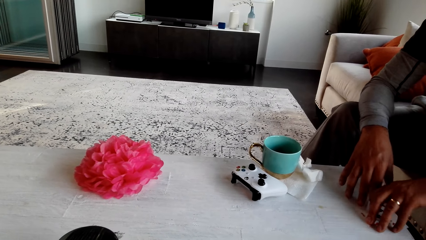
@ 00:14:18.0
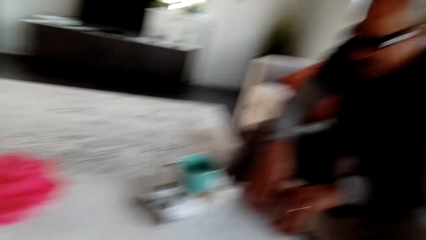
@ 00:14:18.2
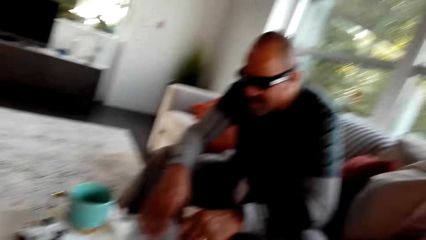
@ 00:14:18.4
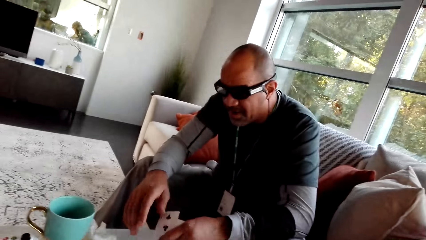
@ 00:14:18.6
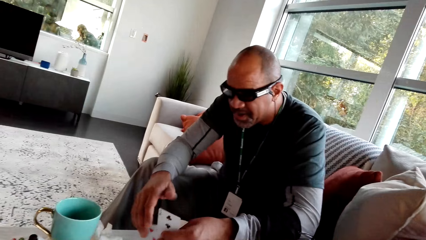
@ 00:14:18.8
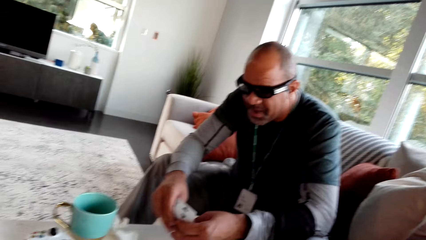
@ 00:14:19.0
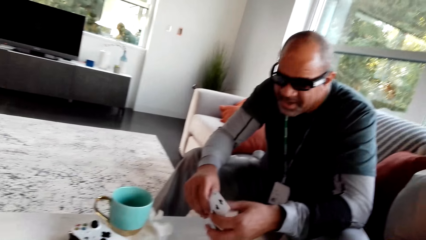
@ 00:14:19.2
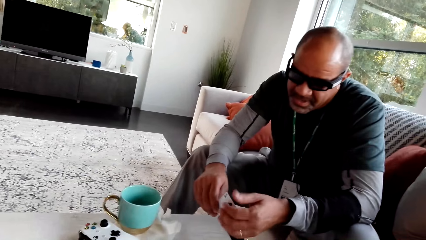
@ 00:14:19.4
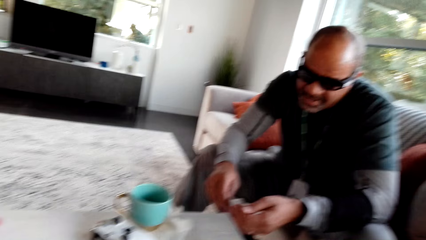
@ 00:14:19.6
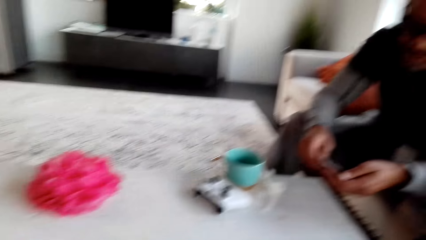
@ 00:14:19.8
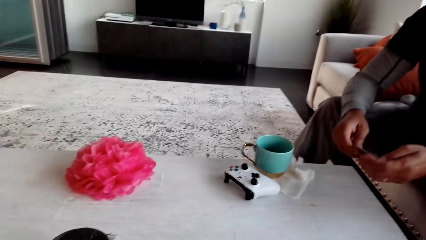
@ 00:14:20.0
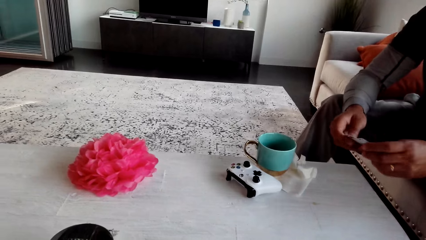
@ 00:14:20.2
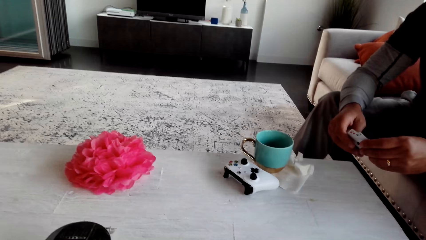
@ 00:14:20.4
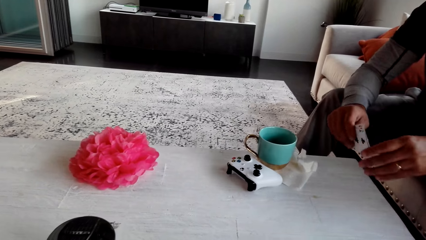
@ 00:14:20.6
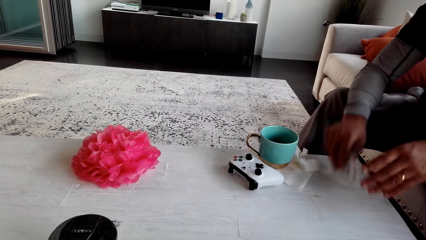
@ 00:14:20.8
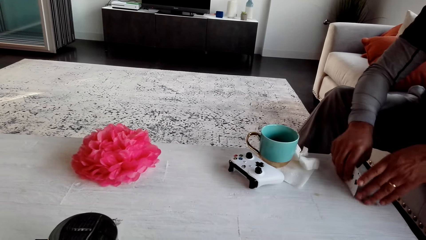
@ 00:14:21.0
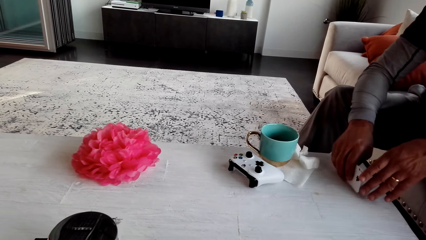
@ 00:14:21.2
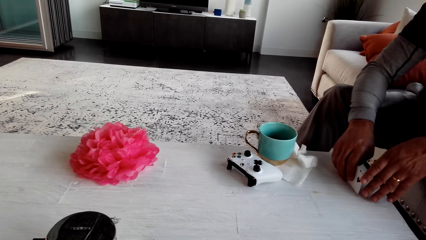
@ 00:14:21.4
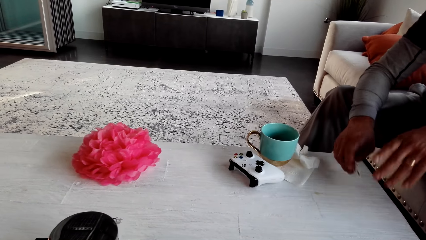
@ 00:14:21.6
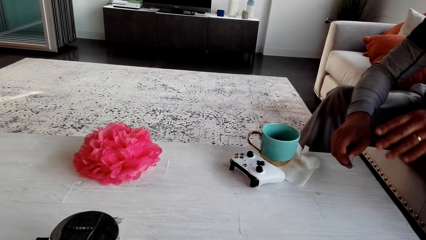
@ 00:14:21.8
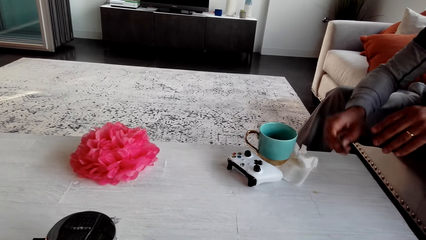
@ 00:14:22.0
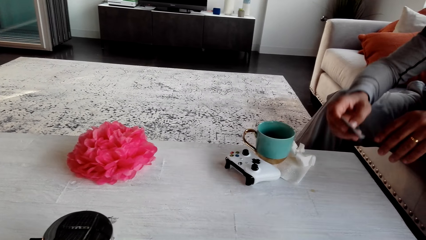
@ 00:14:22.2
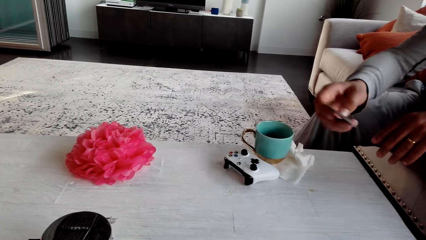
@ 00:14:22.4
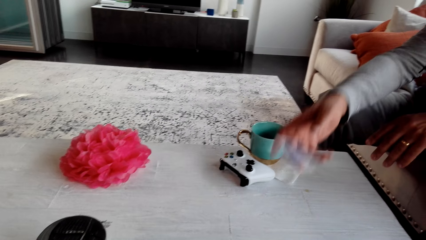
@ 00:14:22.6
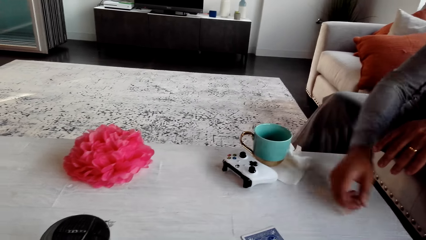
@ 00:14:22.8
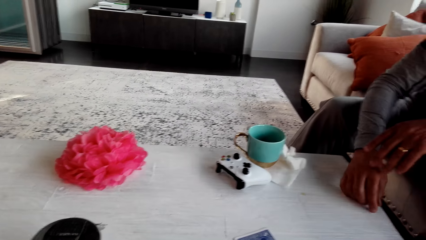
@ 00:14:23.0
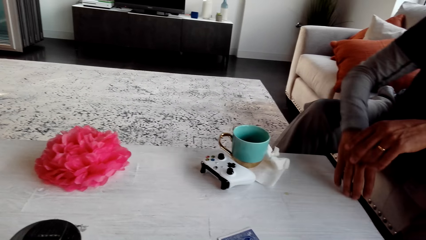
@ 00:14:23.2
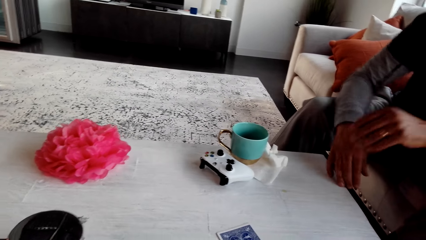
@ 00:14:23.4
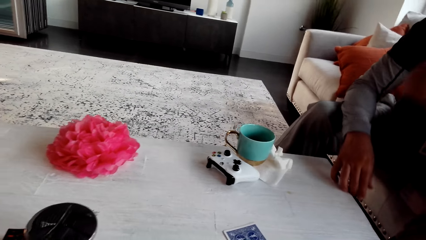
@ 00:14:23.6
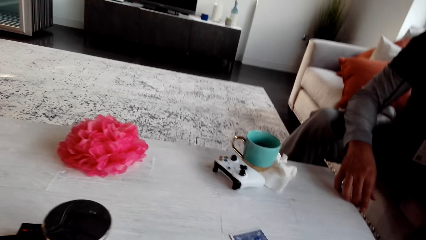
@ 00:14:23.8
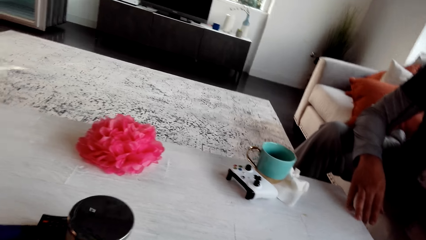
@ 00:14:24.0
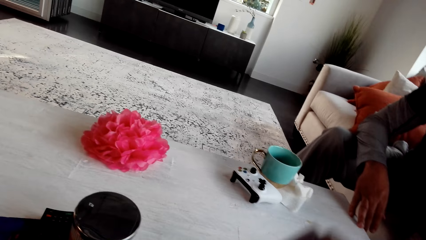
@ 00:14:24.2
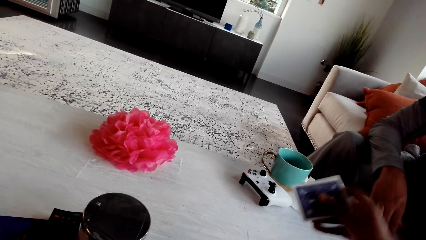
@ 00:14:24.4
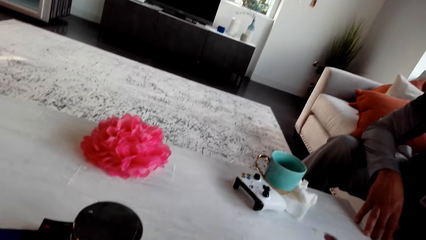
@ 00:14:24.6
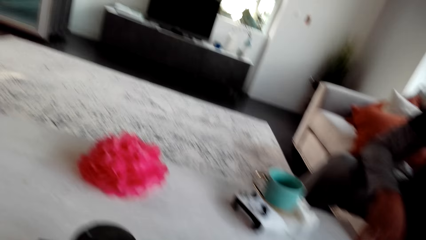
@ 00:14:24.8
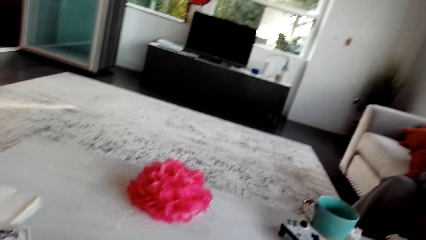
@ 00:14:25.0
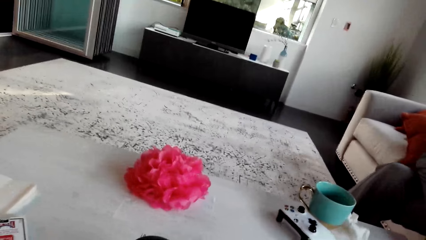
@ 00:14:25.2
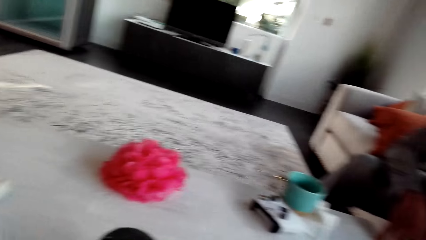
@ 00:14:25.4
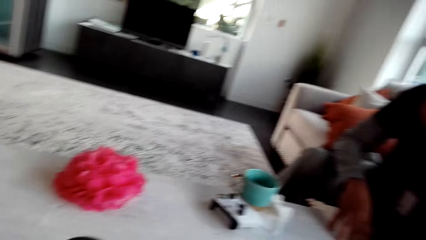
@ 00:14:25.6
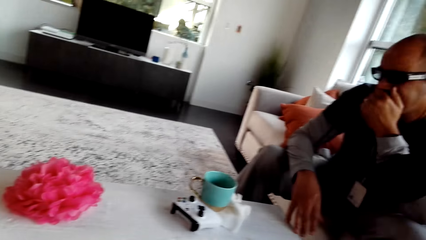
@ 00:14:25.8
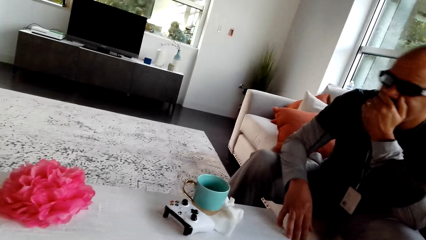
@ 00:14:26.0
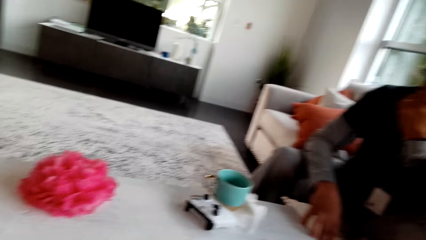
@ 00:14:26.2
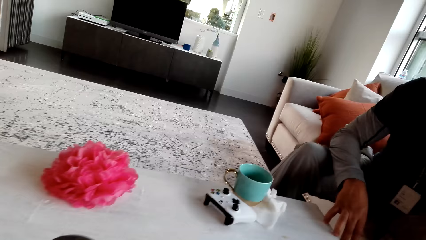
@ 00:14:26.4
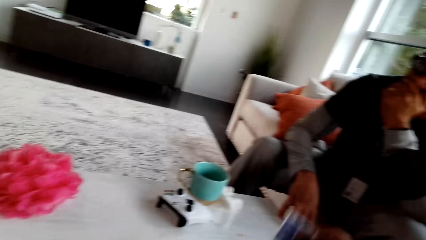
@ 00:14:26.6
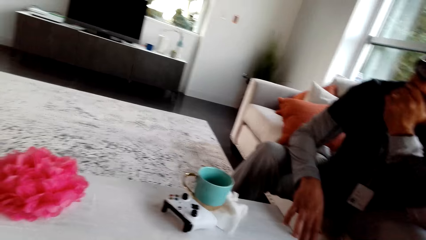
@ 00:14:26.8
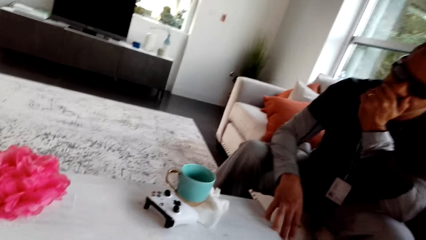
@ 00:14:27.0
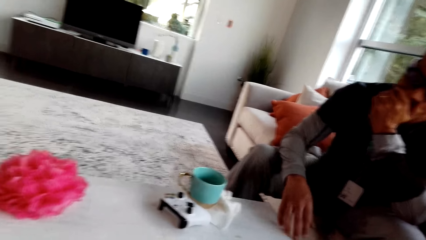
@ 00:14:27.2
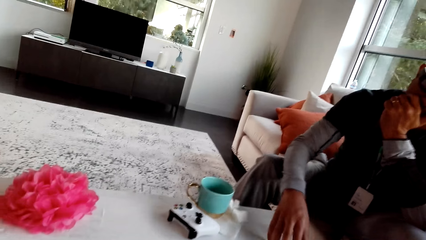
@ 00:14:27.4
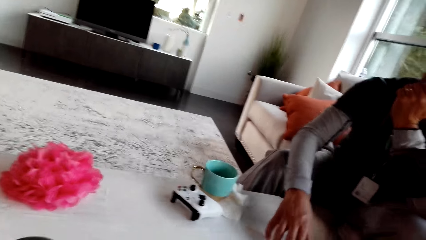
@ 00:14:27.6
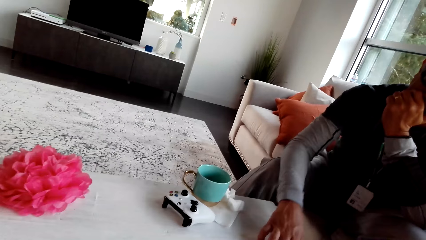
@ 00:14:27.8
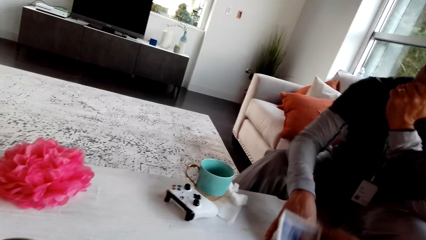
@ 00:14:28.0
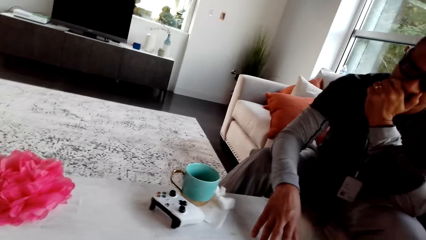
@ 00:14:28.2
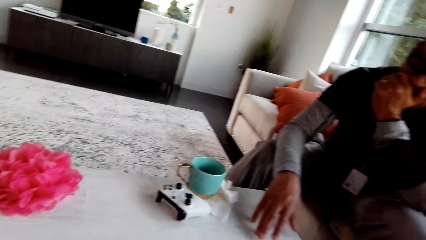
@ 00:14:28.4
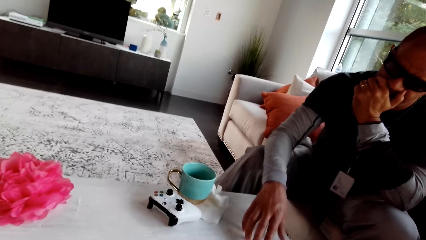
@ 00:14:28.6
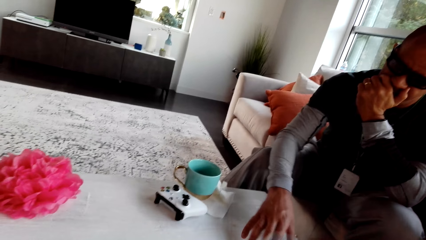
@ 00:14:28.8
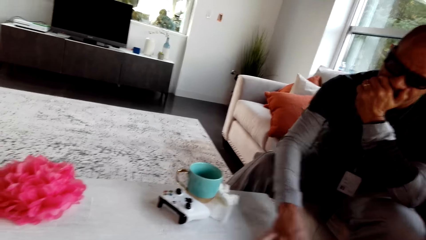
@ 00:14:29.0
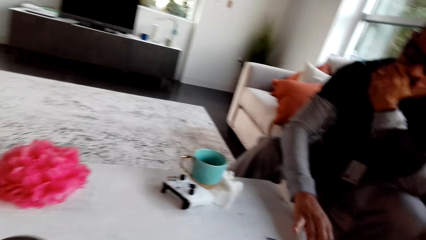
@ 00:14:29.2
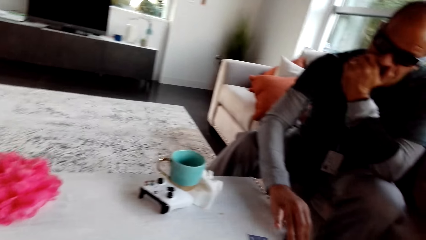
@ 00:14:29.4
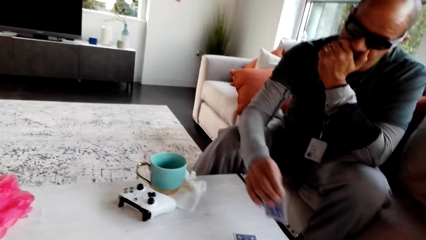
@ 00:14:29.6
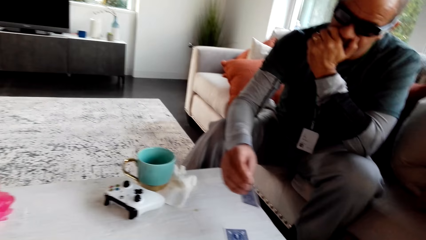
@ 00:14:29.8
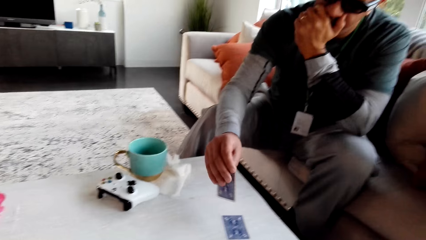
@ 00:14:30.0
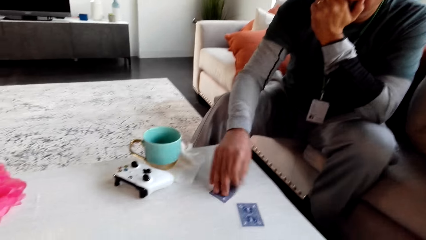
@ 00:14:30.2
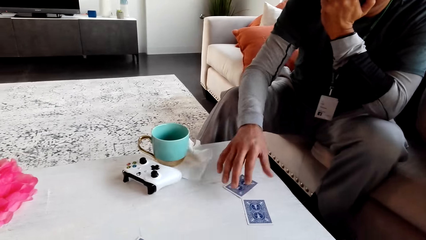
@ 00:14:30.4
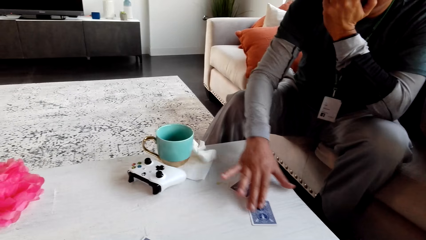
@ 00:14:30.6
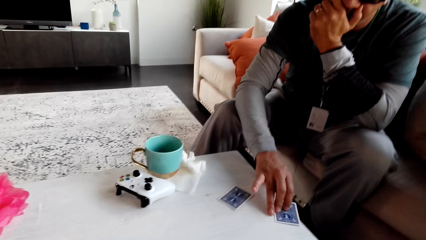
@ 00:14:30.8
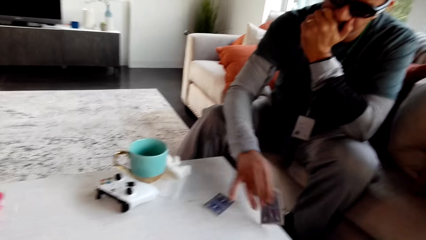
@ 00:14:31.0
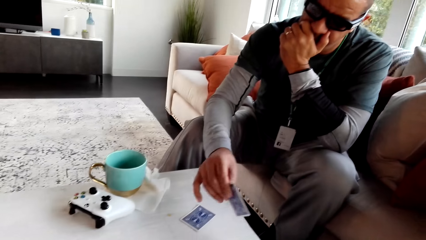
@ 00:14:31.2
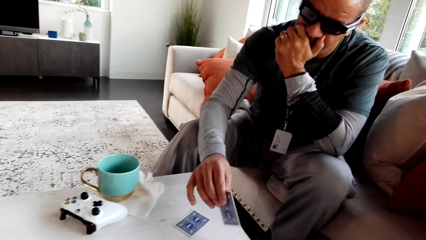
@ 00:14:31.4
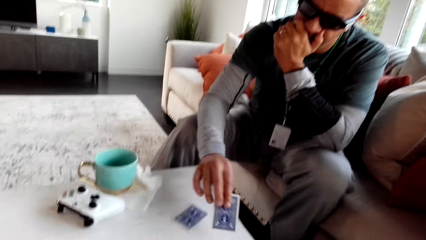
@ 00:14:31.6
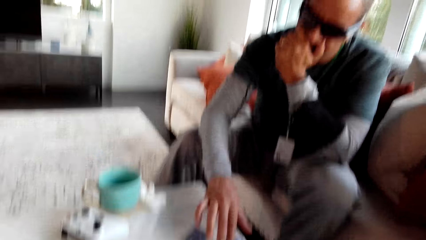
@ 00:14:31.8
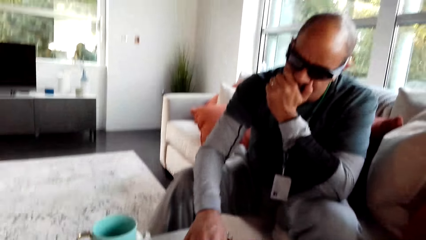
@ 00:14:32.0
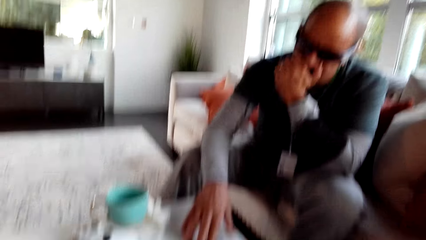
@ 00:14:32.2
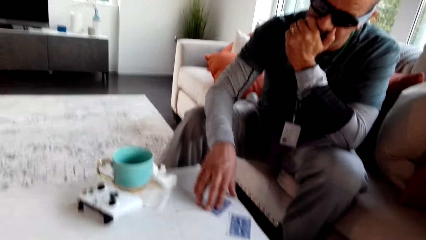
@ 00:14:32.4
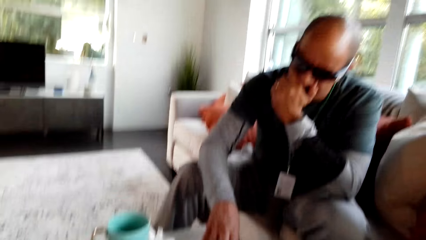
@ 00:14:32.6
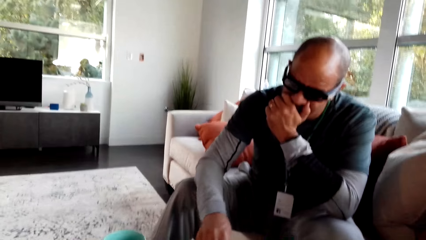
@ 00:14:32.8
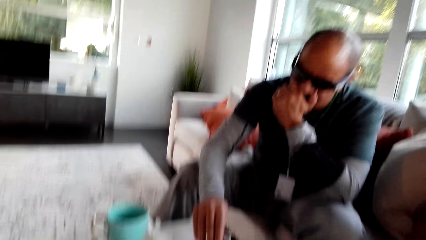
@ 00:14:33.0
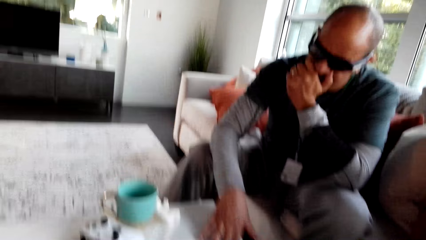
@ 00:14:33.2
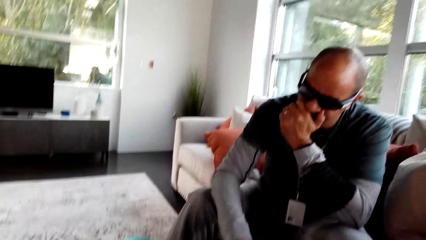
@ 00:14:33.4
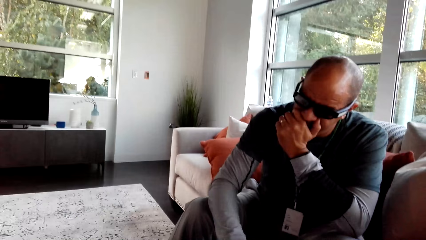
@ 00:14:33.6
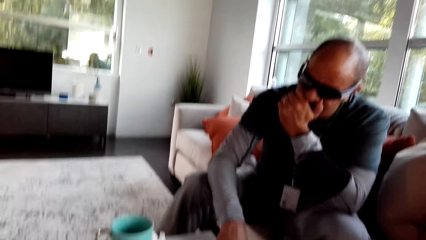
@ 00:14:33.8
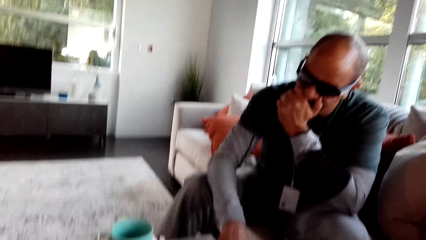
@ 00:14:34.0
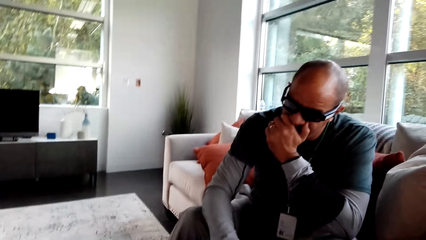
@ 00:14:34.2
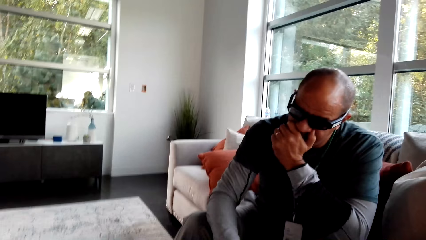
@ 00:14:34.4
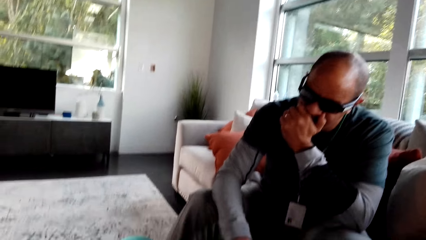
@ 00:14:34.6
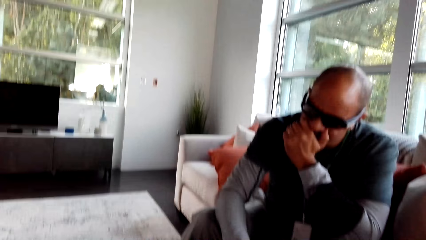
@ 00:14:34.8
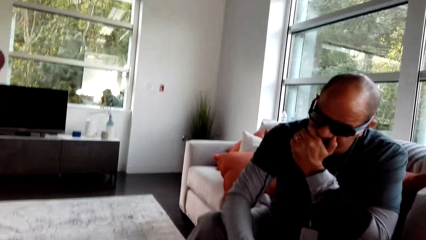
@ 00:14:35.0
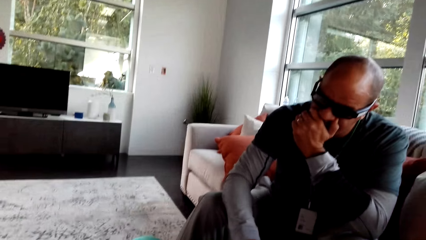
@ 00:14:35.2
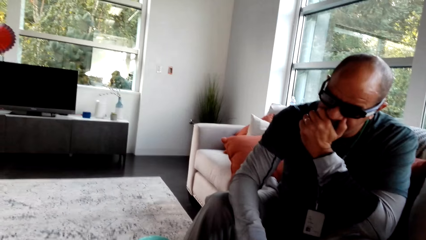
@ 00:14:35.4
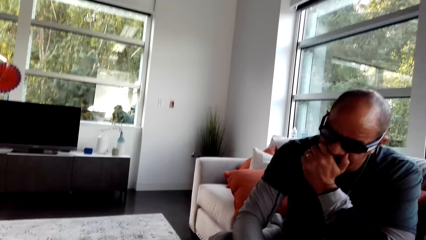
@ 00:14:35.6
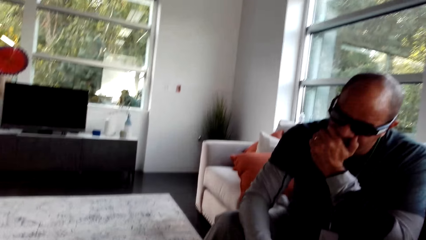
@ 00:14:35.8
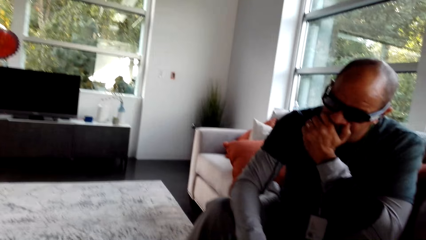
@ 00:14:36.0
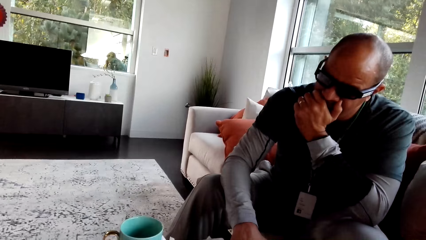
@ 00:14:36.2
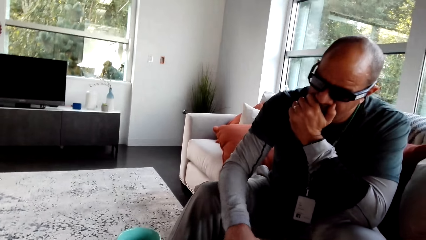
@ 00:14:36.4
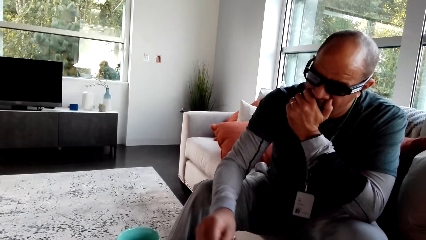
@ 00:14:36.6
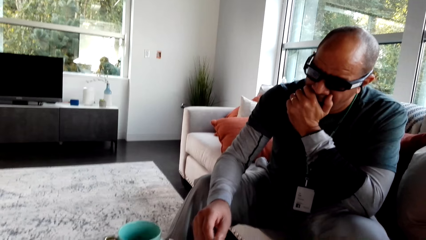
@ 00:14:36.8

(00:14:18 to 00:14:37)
The camera wearer stares at a man. The man picks up a card. The camera wearer stares at the table. The man holds the card and places play cards on the table. The camera wearer places a card on the table. They stare at the man and look around. They distribute the play cards. The man takes a card, inspects the play cards on the table, places the card on the table, takes a card and places the card on the table. The camera wearer stares at the man.
